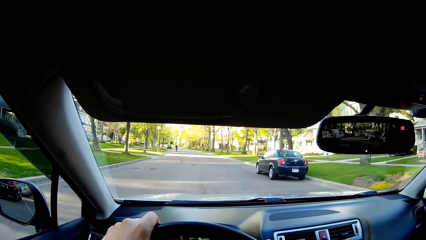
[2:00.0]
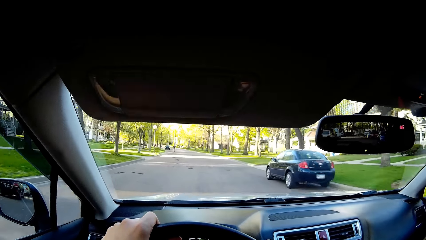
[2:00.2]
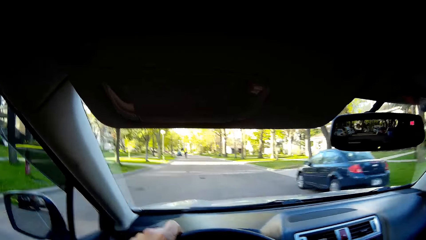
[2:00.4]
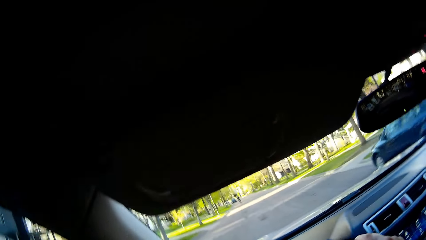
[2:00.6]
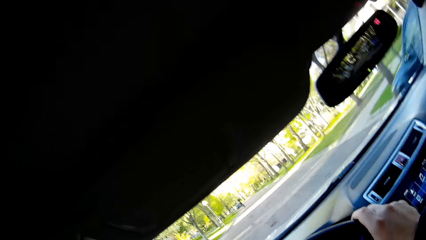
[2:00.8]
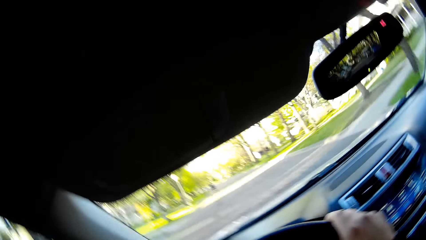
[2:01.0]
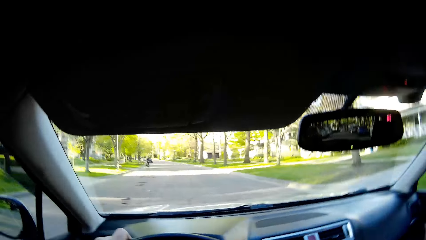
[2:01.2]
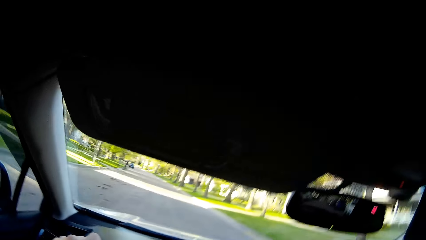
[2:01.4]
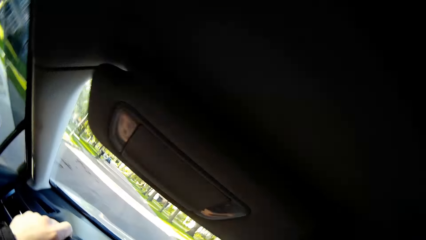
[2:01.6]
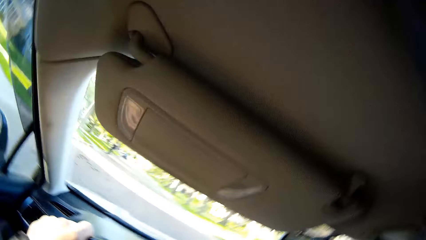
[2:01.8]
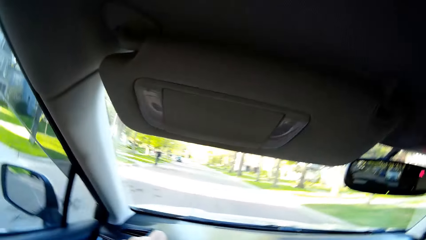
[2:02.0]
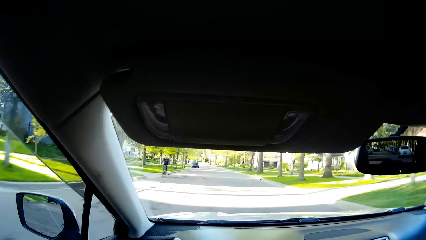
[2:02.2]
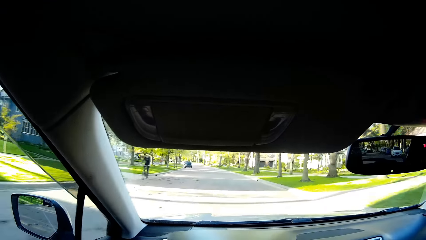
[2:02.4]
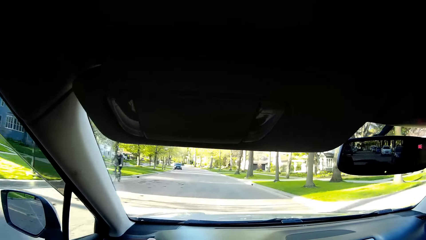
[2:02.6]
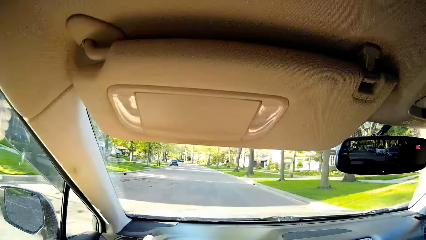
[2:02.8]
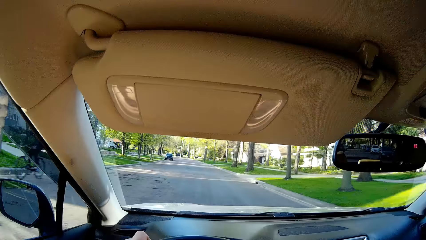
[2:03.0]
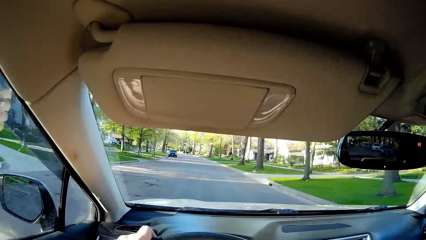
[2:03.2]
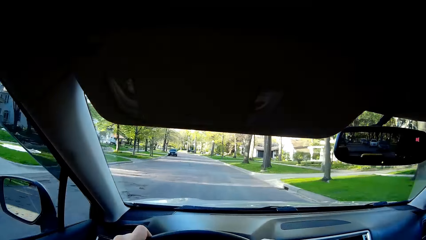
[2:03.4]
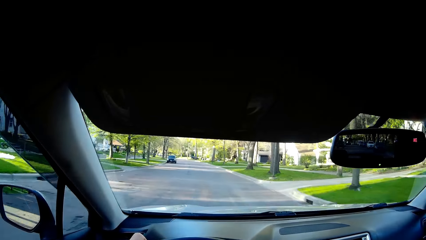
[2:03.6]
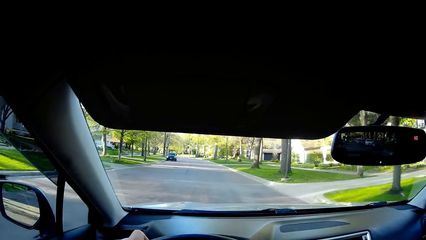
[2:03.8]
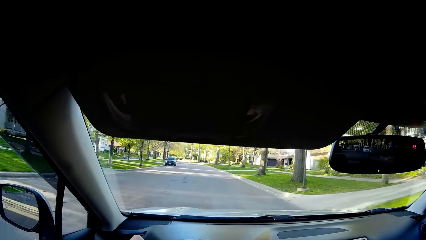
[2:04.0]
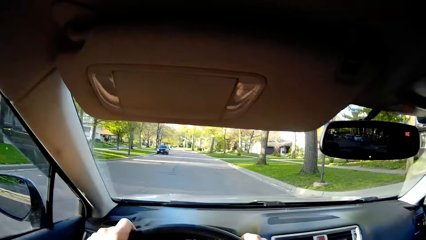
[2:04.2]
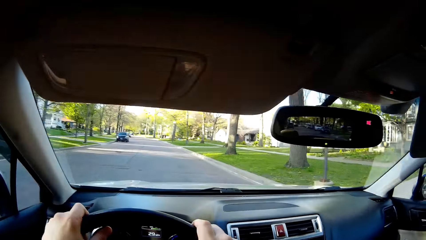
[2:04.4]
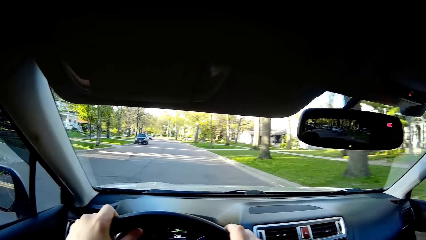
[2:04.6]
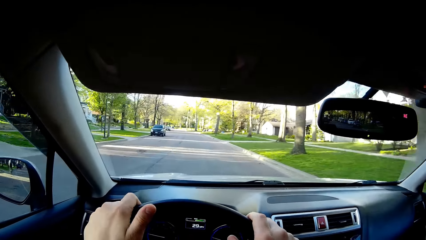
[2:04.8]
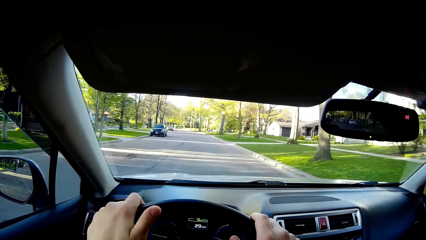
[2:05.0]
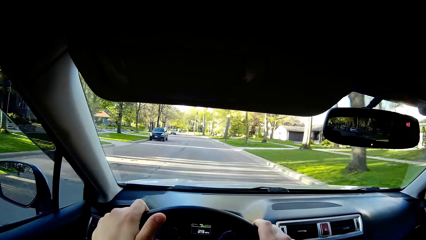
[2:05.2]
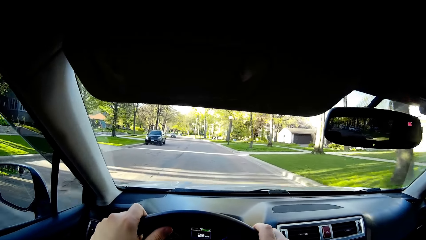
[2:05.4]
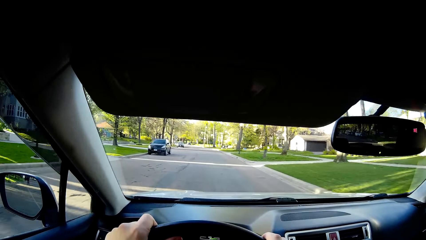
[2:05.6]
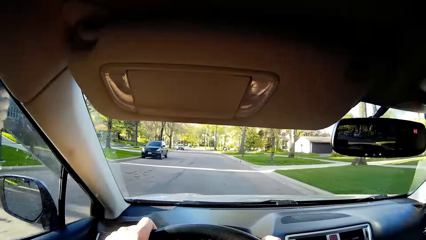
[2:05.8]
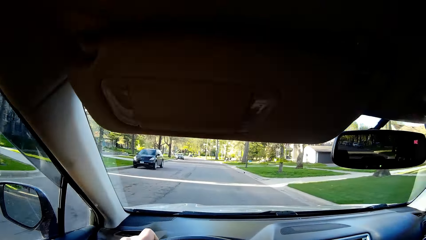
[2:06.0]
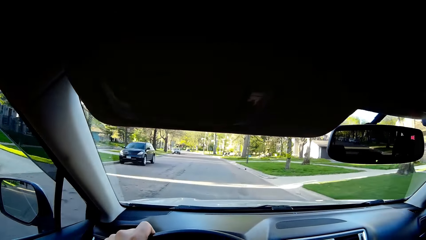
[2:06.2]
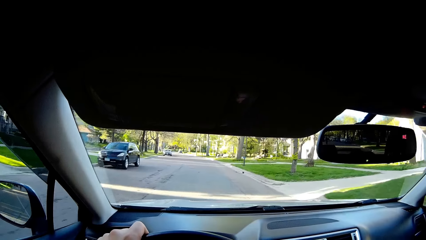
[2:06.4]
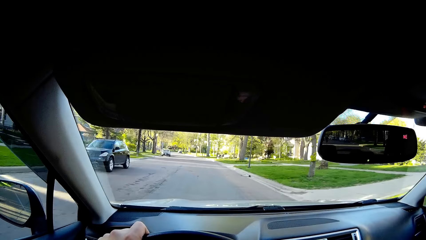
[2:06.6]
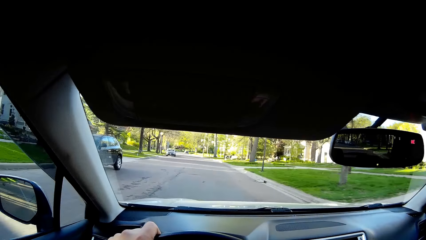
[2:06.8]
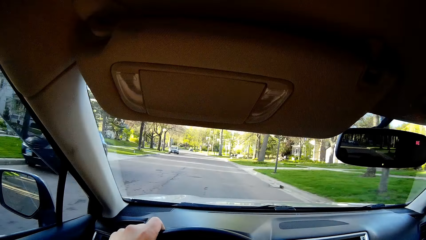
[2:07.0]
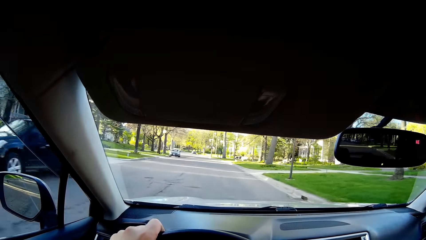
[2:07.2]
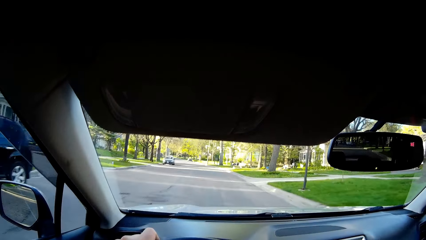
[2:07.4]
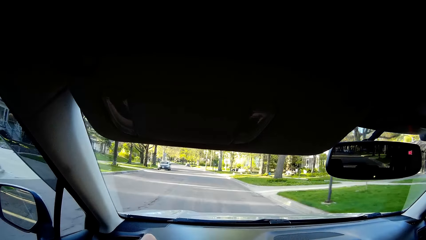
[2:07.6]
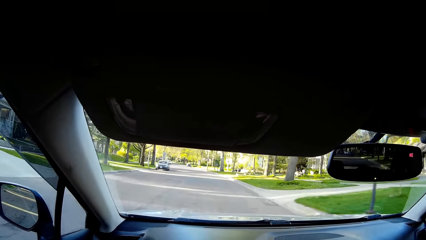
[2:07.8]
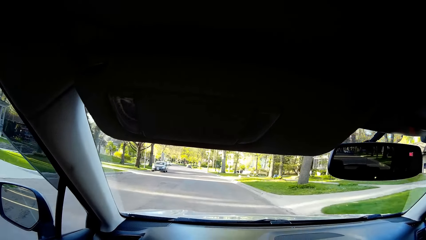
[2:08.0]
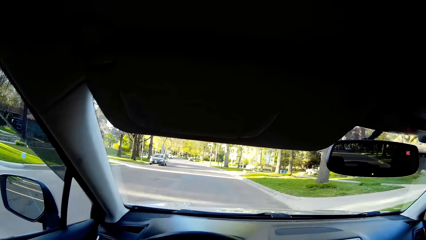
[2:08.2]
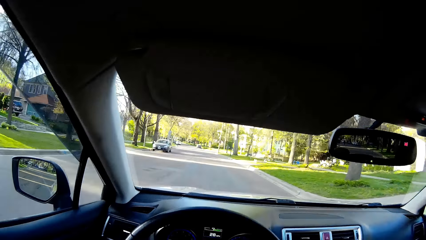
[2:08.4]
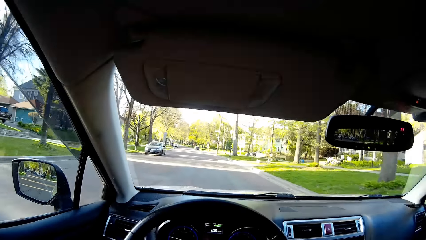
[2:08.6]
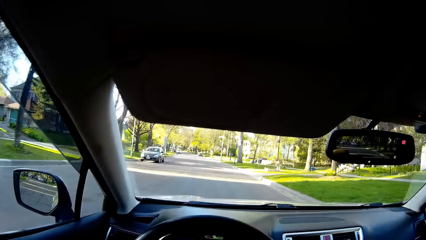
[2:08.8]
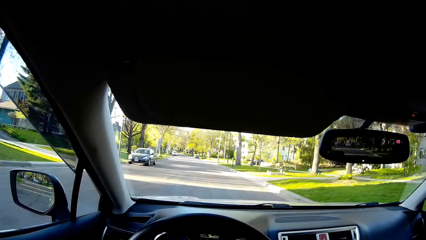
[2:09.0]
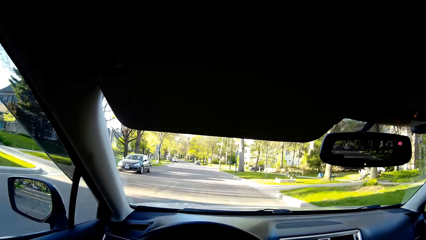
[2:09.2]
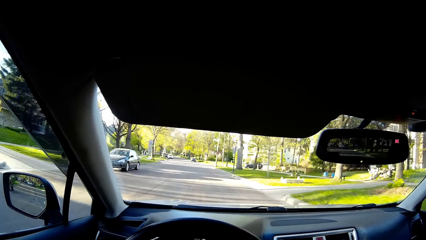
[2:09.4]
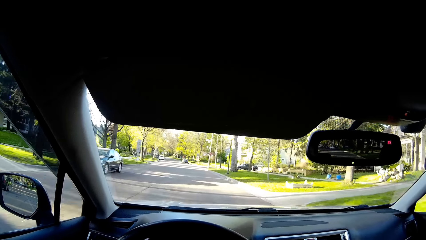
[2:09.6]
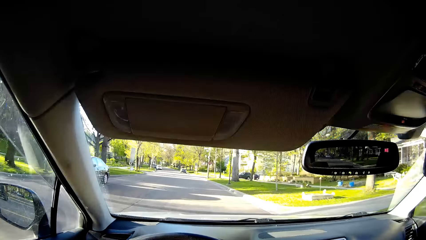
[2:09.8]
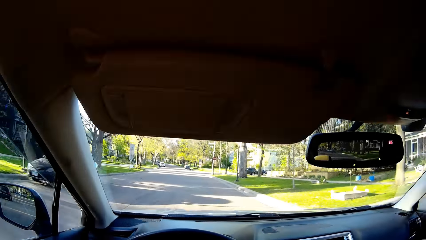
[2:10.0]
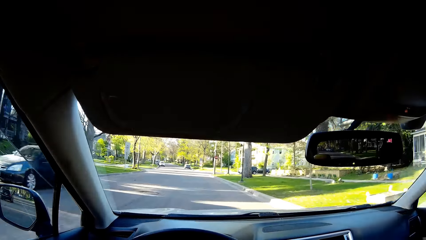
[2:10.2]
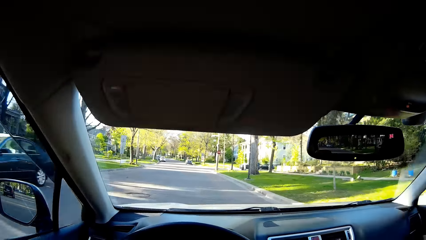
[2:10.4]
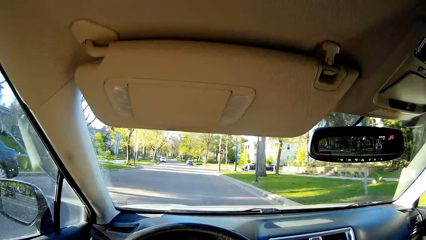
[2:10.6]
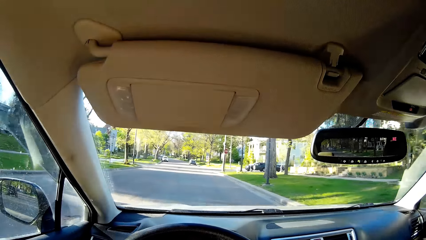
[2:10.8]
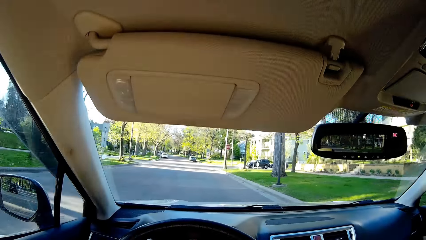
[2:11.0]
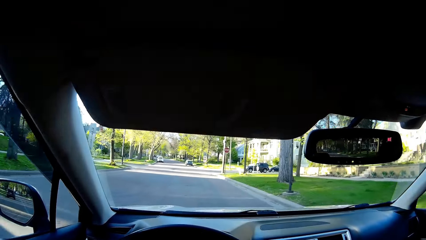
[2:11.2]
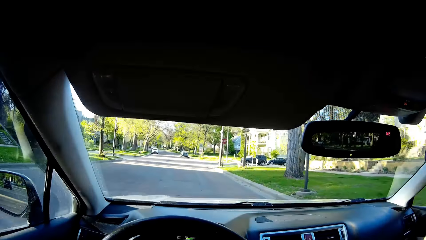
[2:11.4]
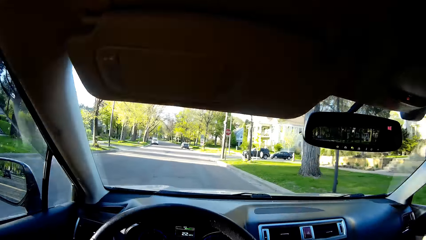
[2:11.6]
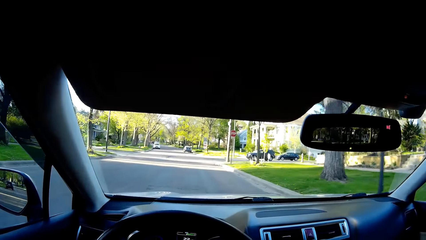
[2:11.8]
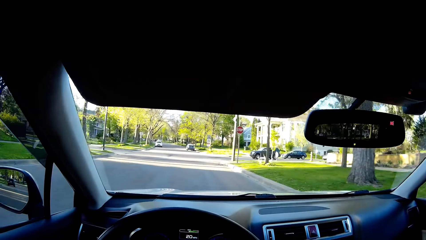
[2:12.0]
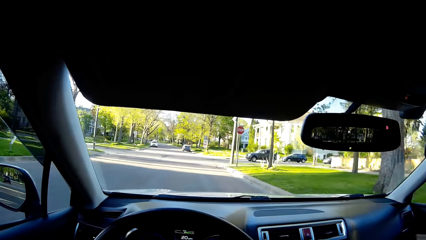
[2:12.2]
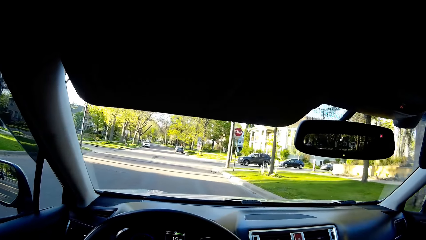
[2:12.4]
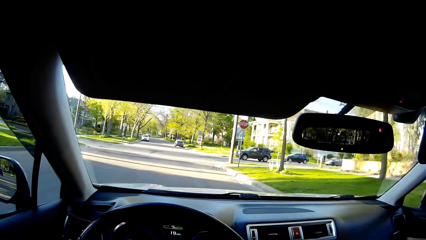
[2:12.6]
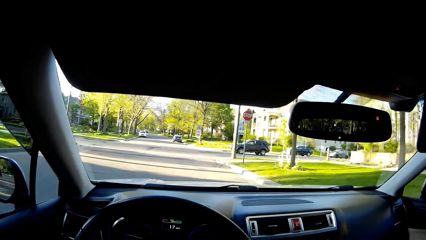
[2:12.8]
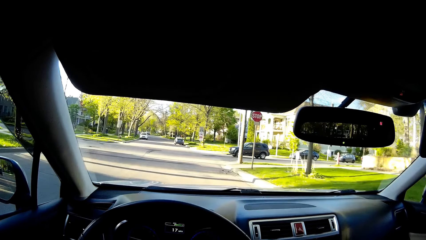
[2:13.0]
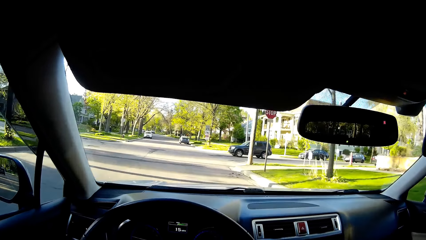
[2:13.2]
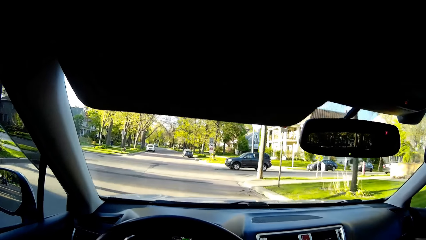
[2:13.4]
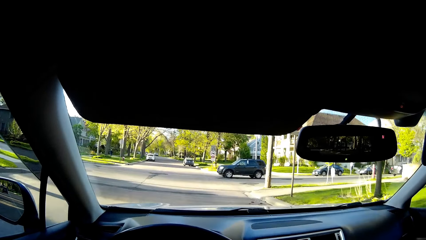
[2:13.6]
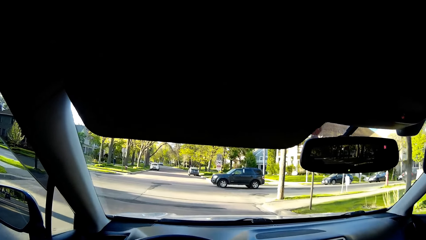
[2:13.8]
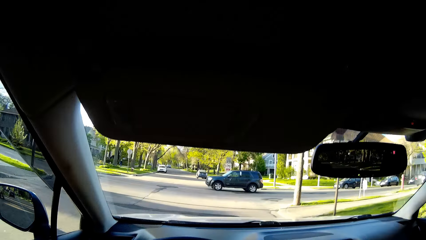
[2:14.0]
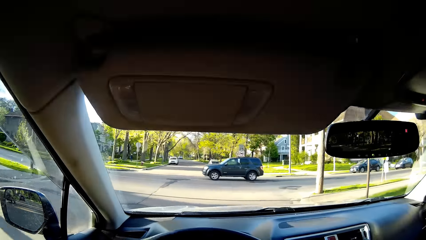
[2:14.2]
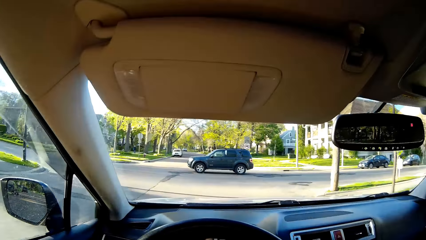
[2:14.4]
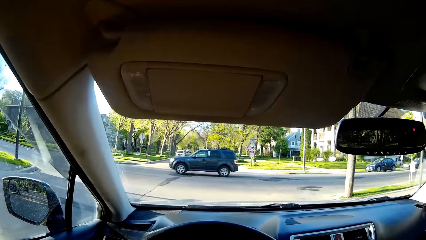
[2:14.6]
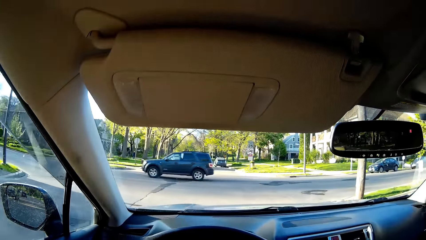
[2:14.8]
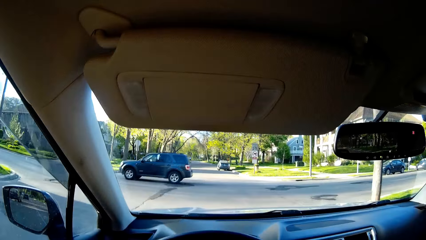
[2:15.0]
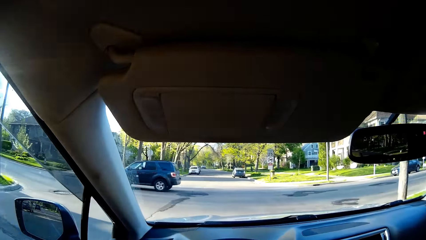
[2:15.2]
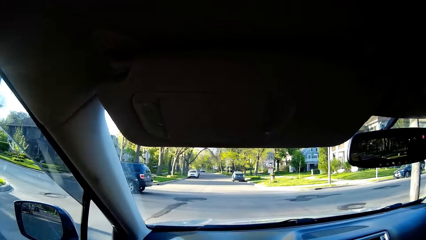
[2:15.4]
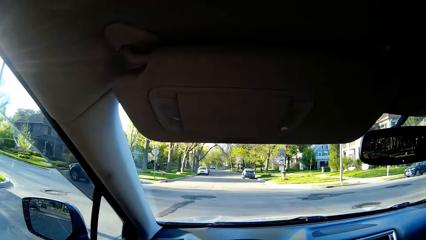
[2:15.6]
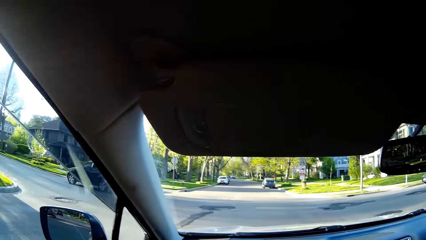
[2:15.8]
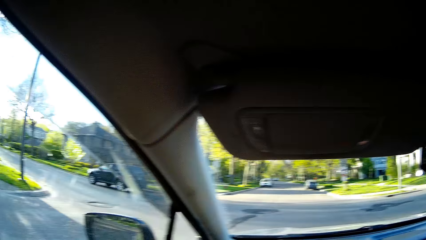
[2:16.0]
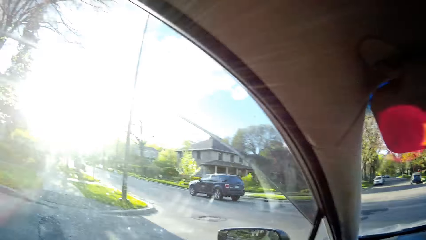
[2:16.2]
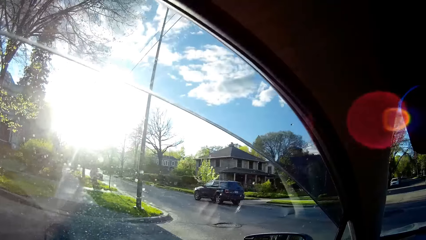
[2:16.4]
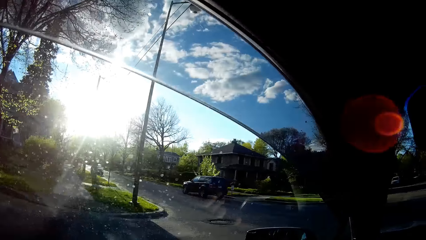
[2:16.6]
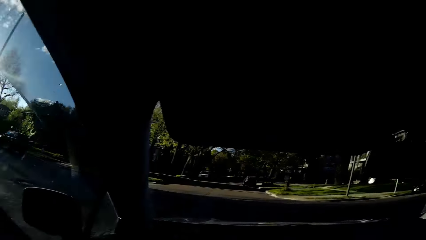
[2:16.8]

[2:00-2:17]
The camera wearer touches the steering wheel. They stop the car at a junction.
